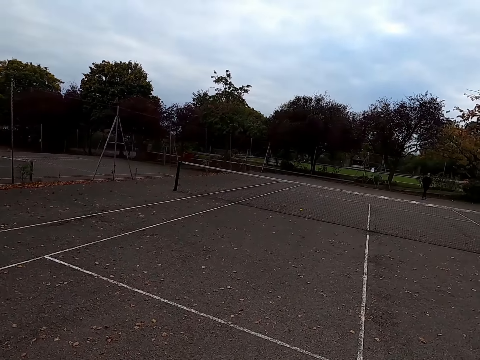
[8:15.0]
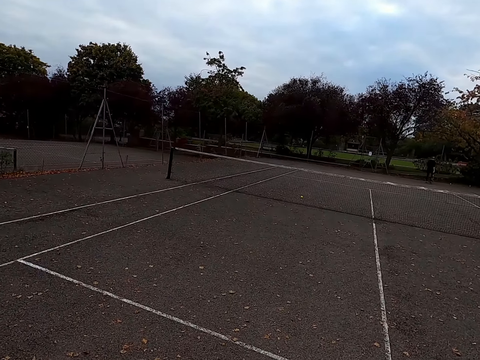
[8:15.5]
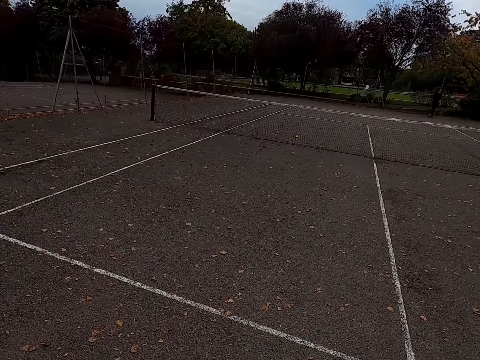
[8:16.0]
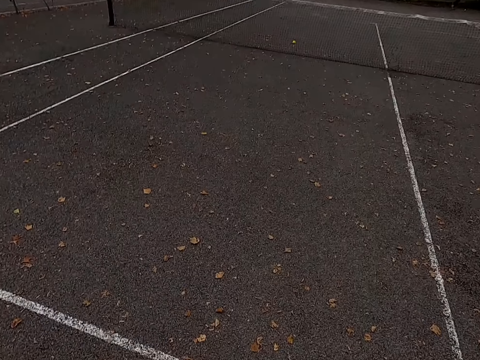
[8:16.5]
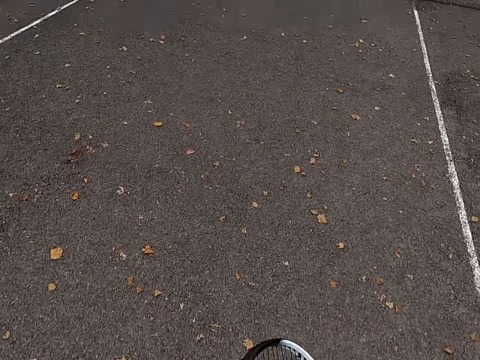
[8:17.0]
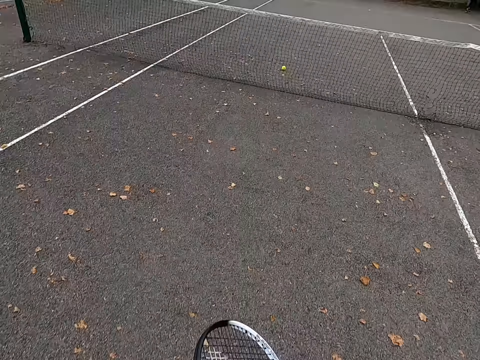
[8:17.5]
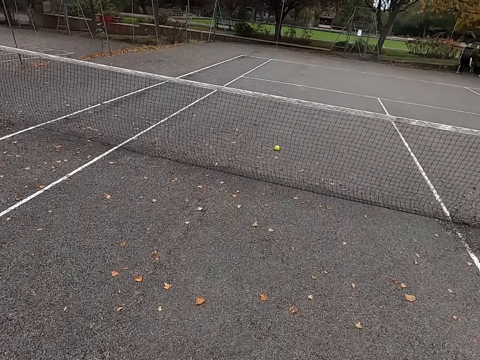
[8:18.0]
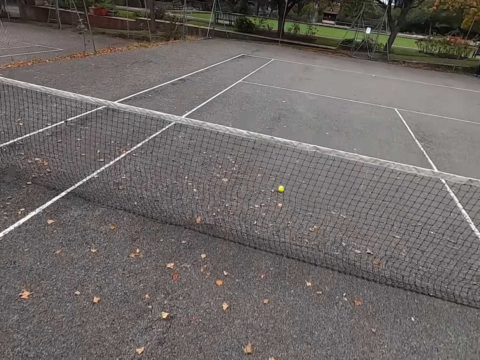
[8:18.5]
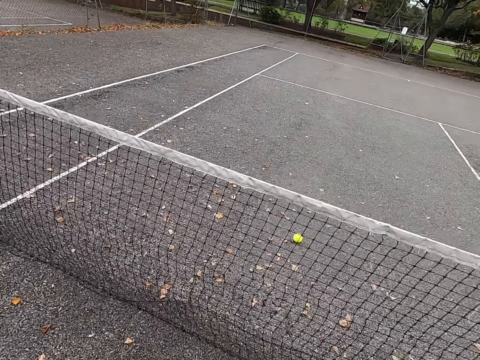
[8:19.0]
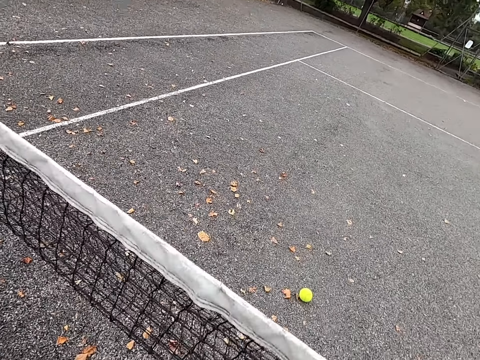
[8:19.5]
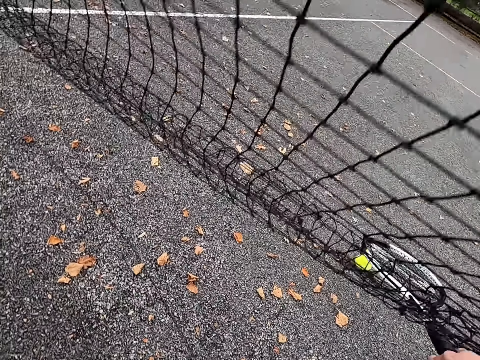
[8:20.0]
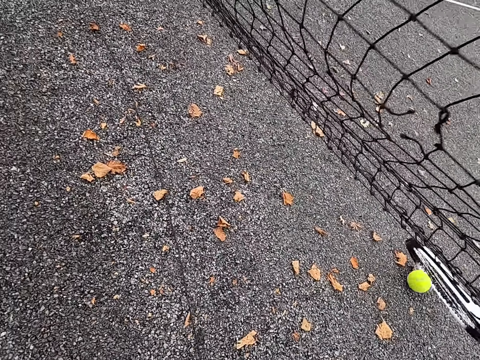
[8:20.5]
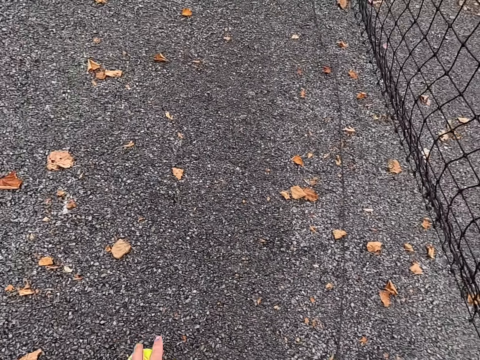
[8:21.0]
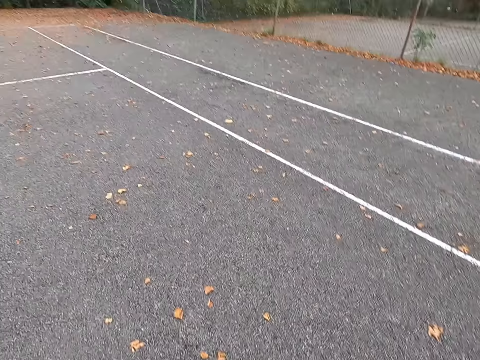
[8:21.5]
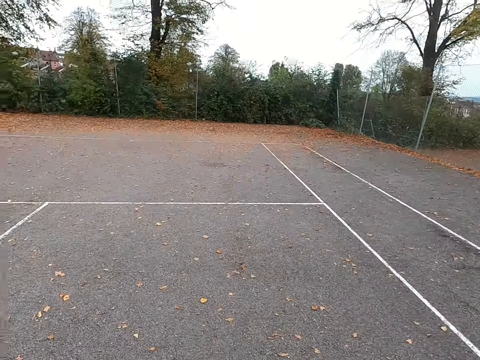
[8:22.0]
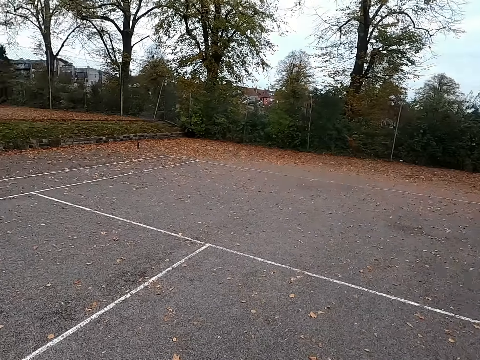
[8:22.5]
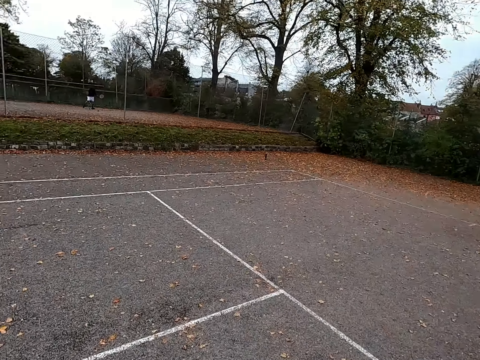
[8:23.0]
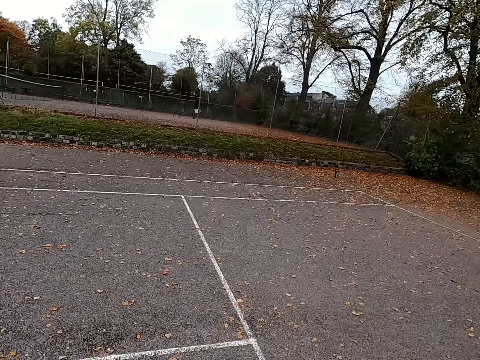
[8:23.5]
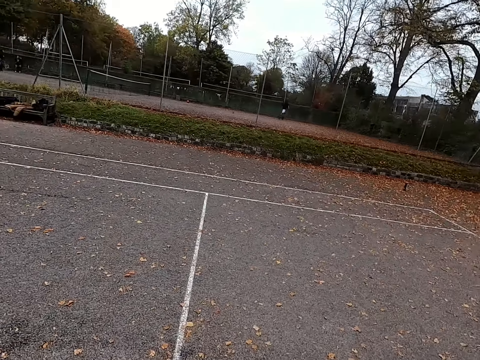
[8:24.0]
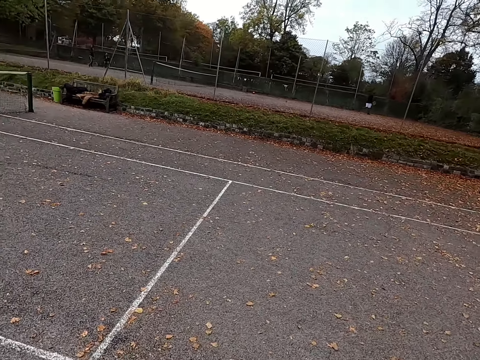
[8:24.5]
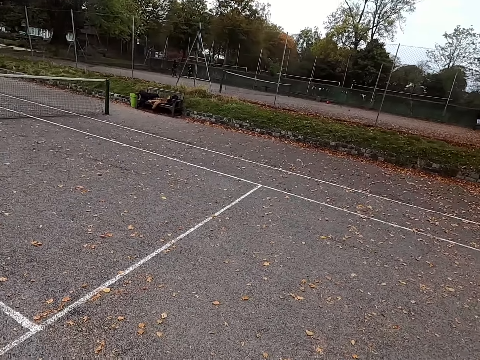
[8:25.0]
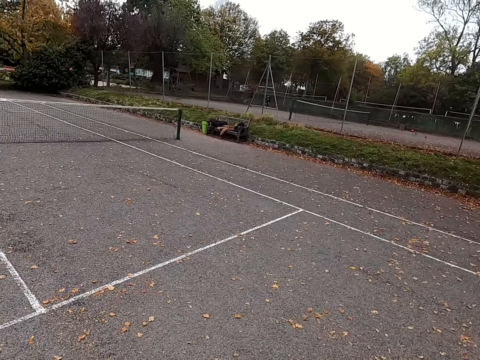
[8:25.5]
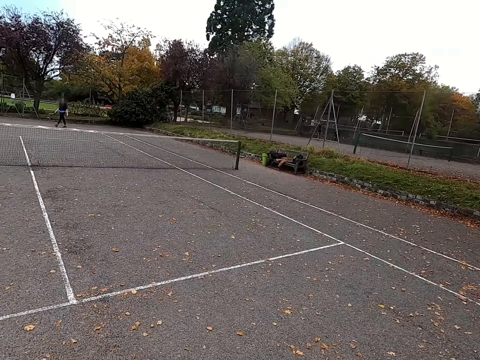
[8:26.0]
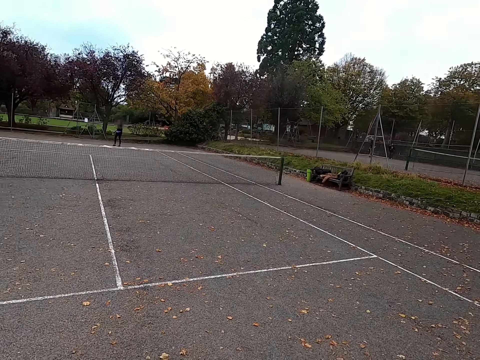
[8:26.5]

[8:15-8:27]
The camera wearer walks to the net. They pick up the tennis ball. They move the ball. They walk around the tennis court.

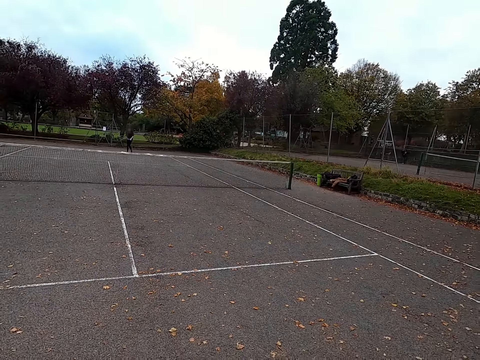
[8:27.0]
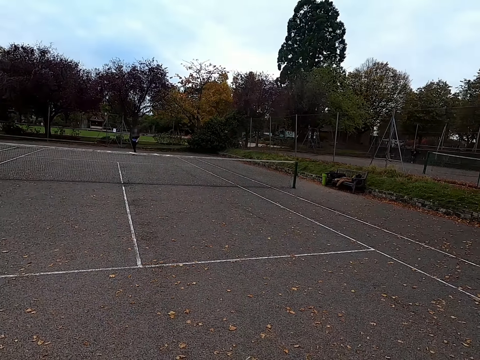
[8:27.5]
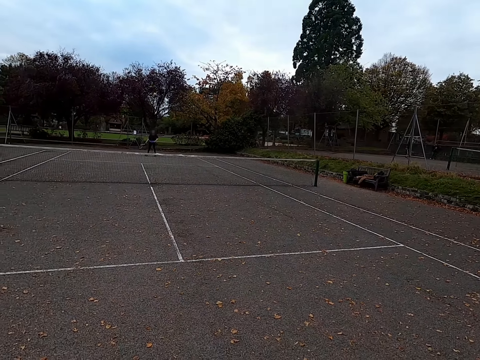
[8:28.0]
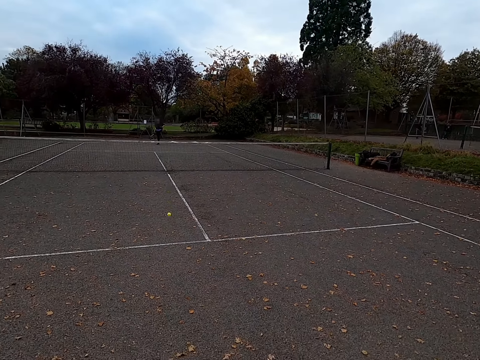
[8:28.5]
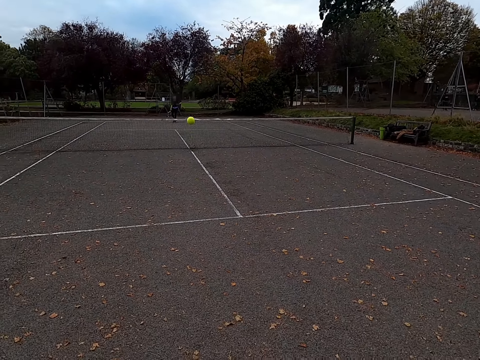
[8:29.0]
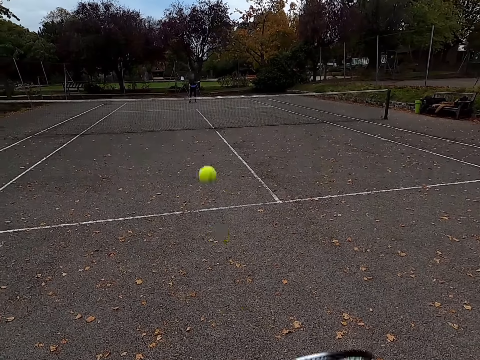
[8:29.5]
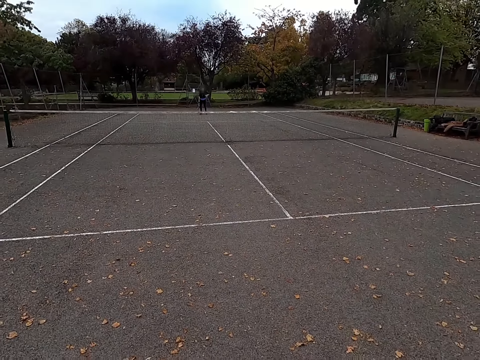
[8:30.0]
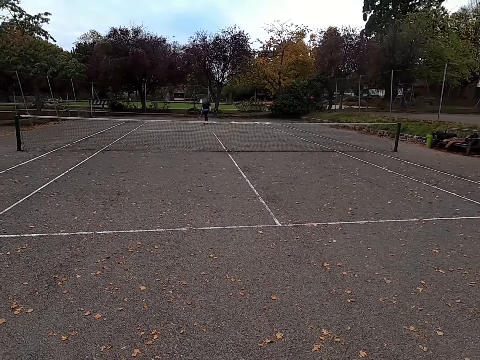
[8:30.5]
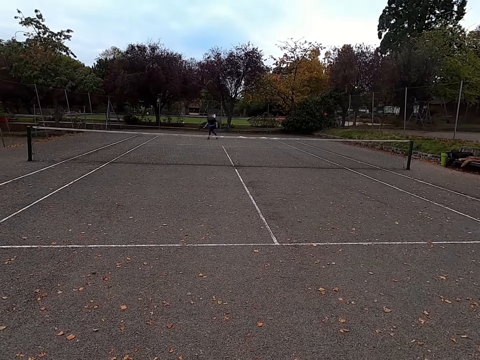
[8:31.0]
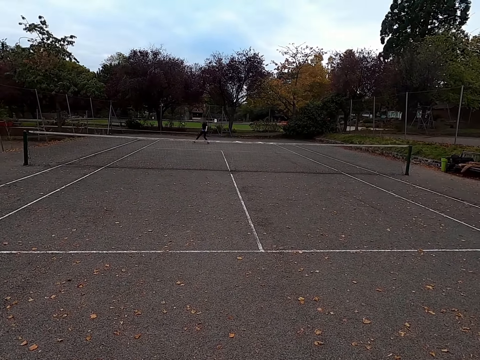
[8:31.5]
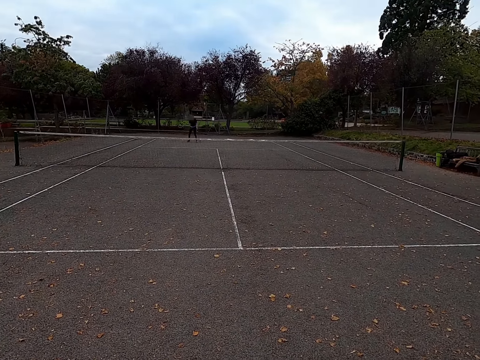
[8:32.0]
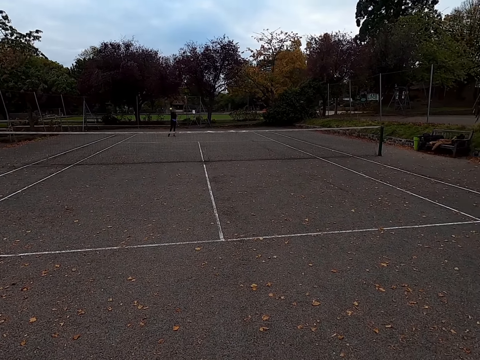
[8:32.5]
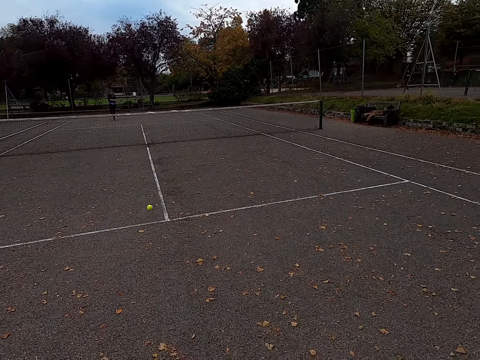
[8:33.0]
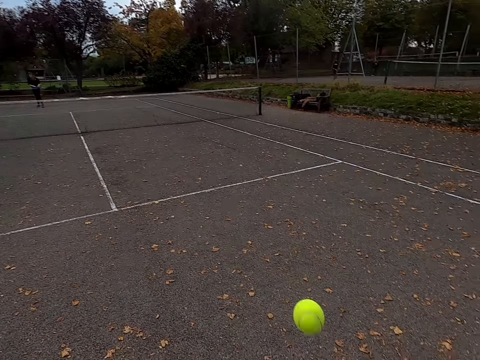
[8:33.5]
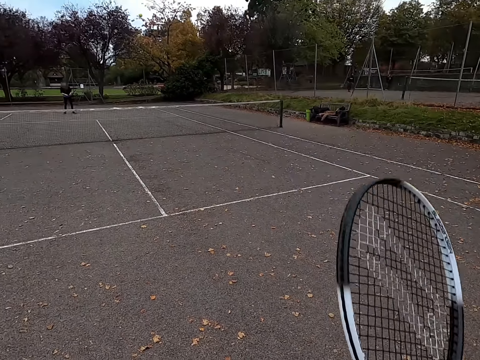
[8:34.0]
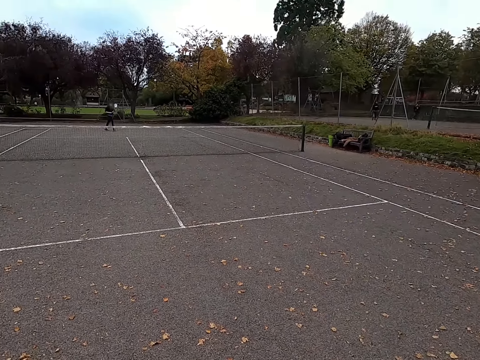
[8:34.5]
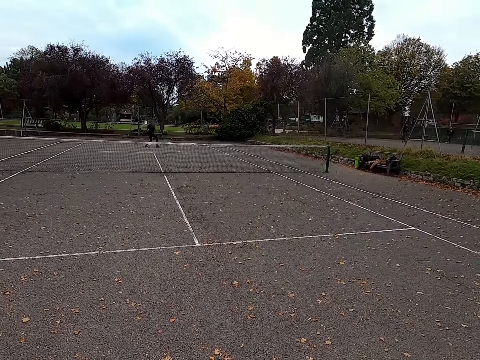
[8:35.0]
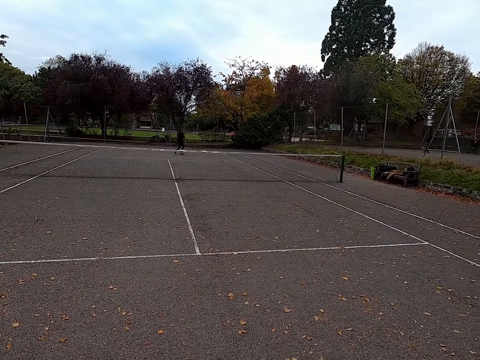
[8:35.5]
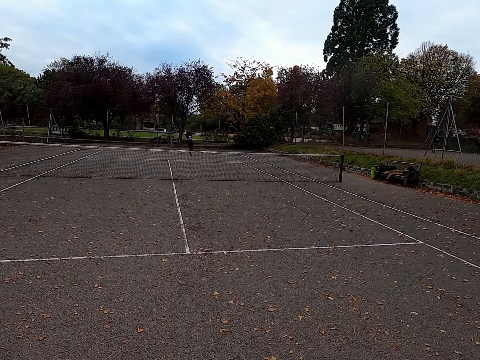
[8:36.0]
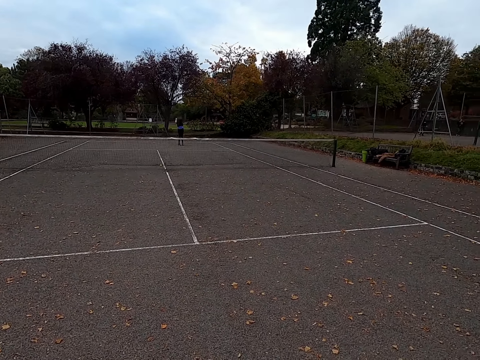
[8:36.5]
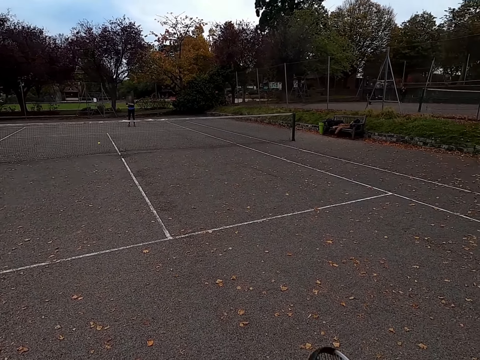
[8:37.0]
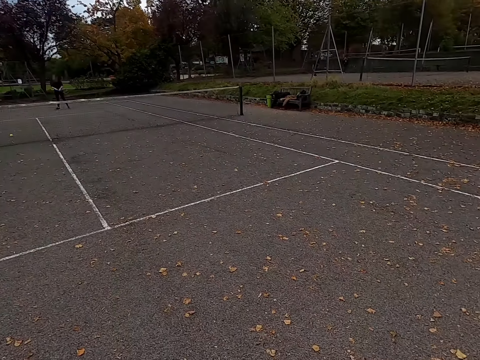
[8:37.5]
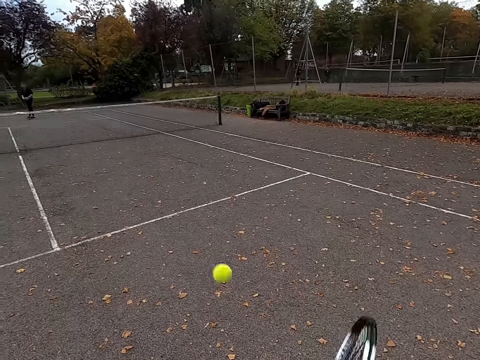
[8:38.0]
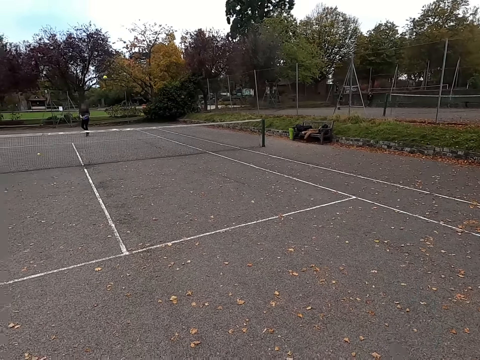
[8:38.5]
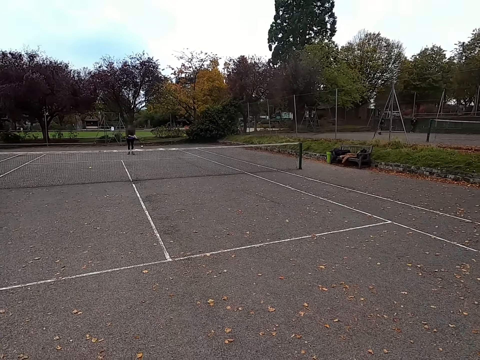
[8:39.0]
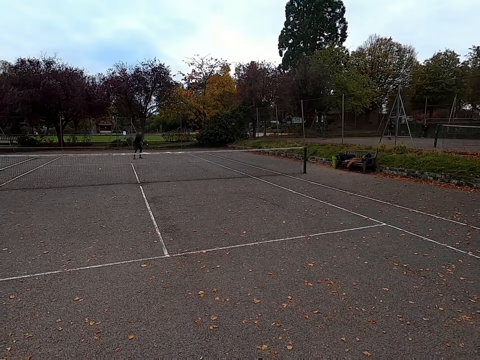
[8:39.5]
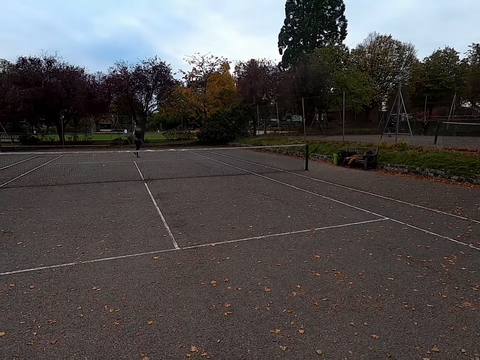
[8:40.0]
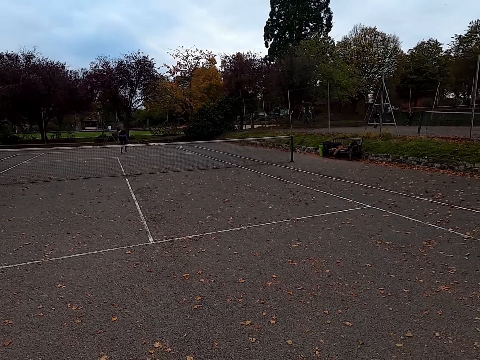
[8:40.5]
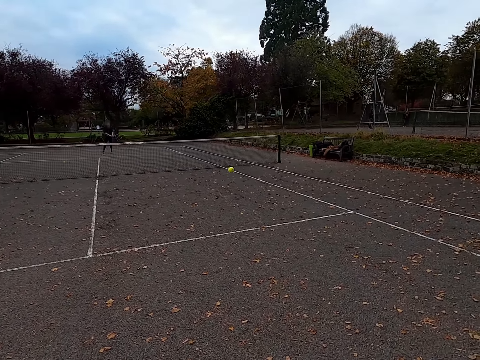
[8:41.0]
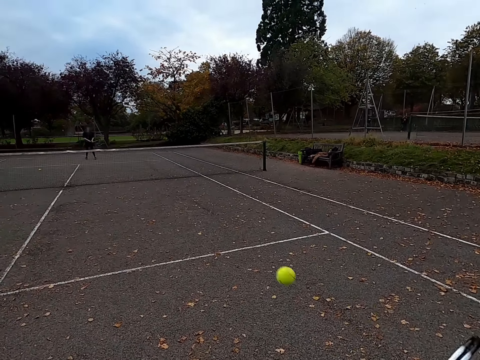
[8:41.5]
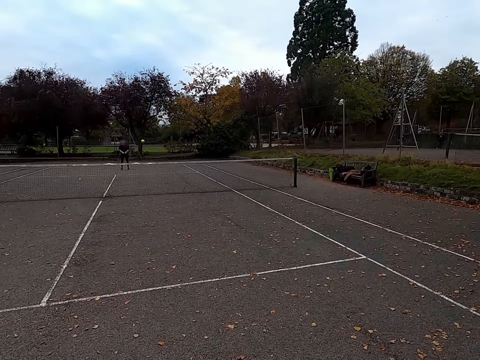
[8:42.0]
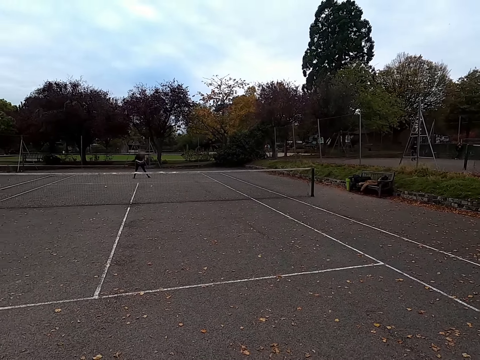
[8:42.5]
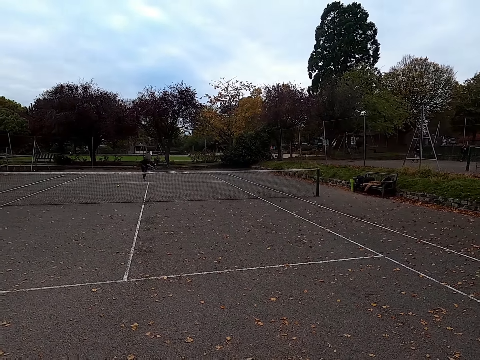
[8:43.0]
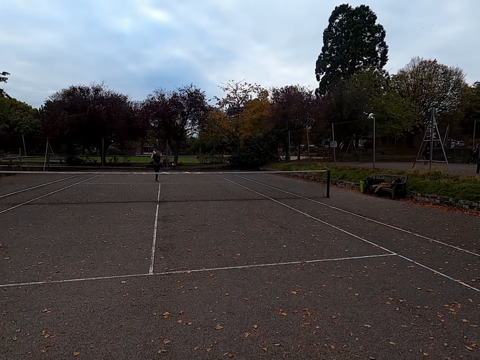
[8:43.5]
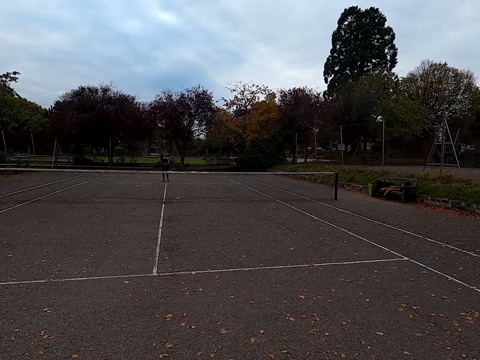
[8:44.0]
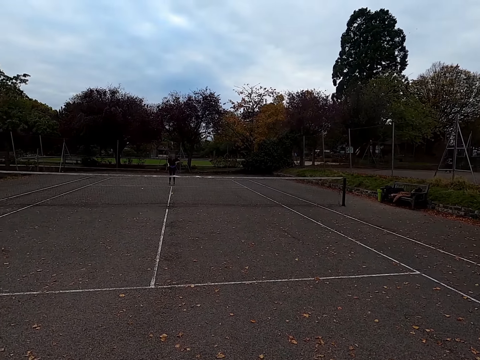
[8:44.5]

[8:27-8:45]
A woman hits the tennis ball with a racquet. The camera wearer hits the tennis ball with a racquet. The woman hits the tennis ball with a racquet. The camera wearer hits the tennis ball with a racquet. The woman hits the tennis ball with a racquet. The camera wearer hits the tennis ball with a racquet. The woman hits the tennis ball with a racquet. The camera wearer hits the tennis ball with a racquet. The woman hits the tennis ball with a racquet.
